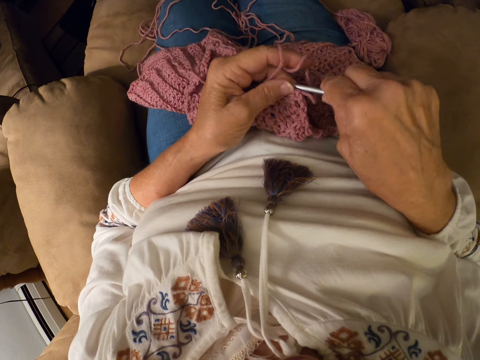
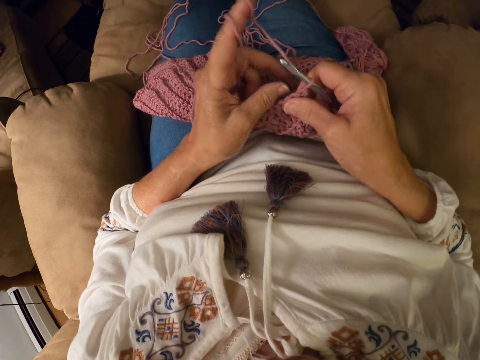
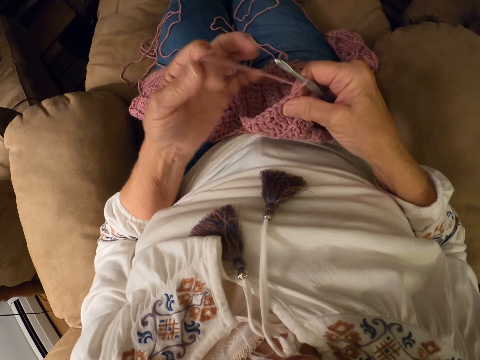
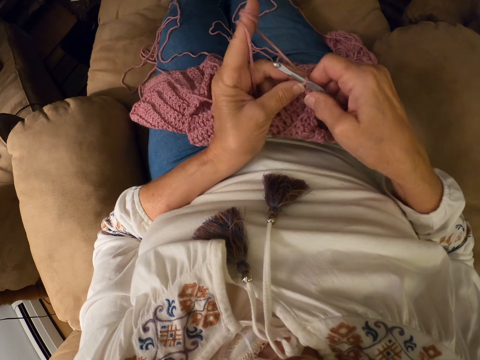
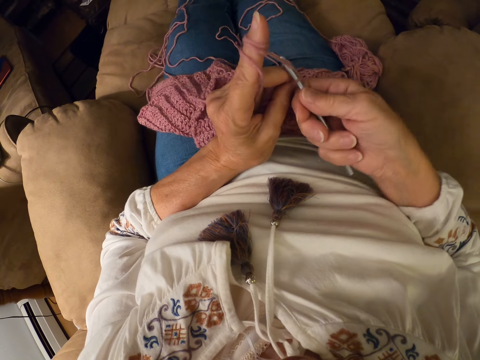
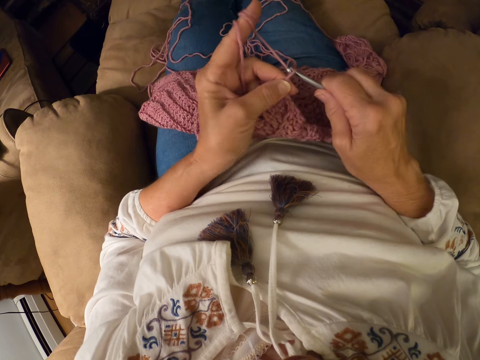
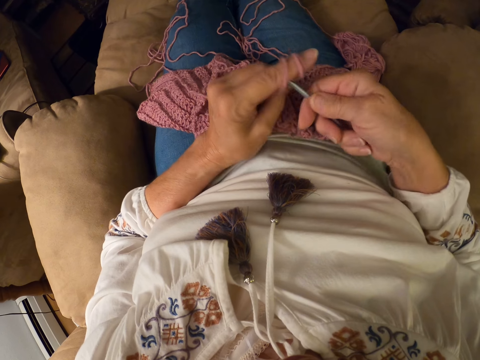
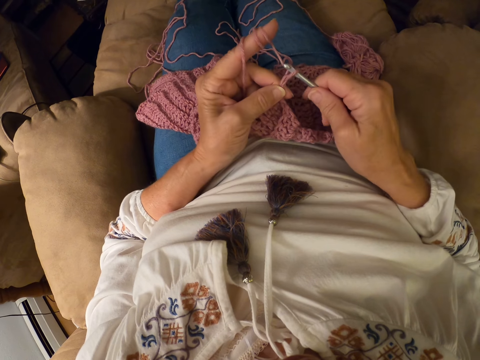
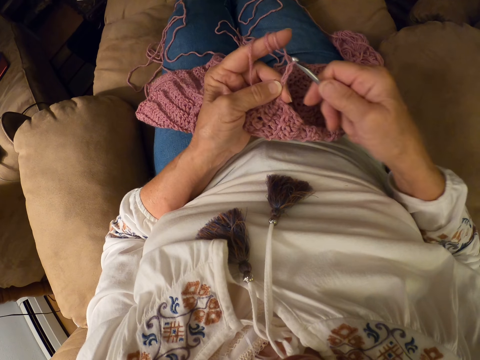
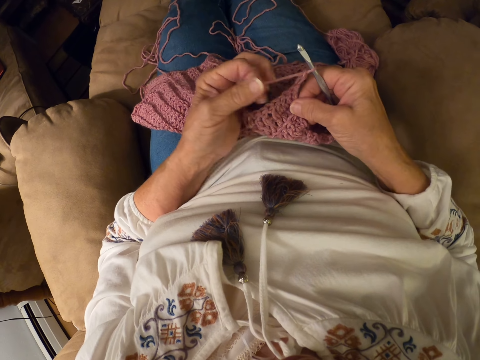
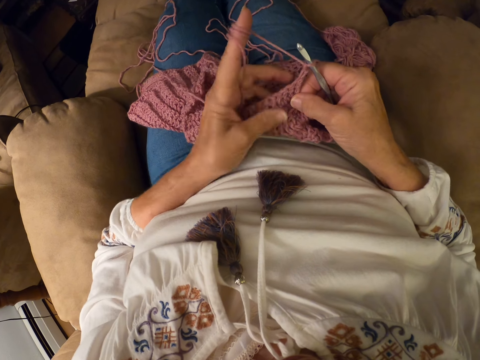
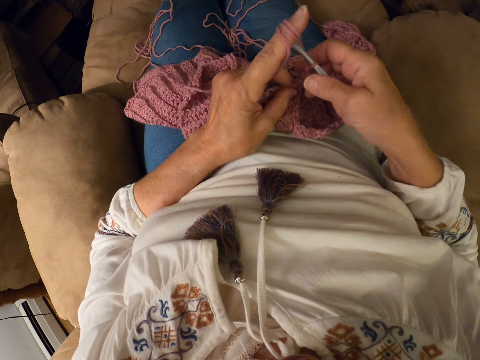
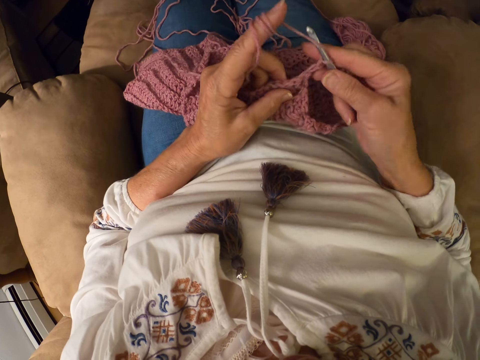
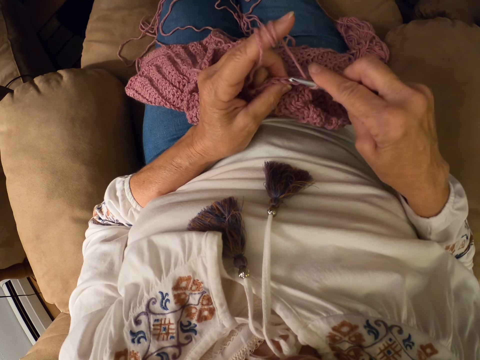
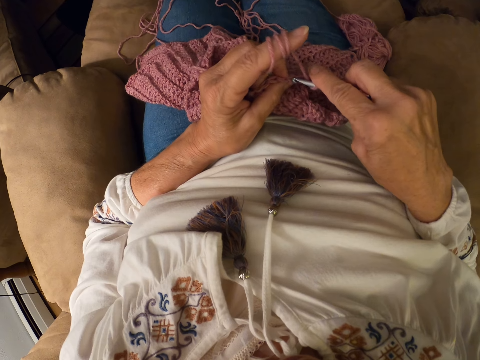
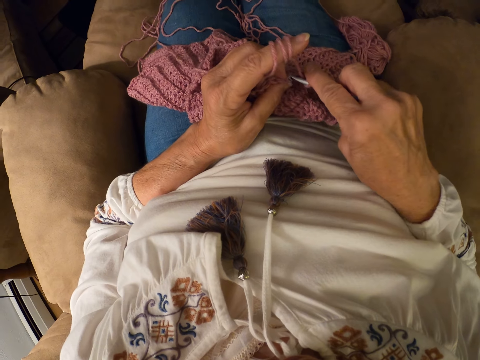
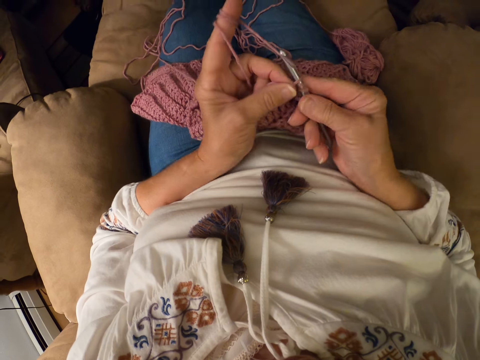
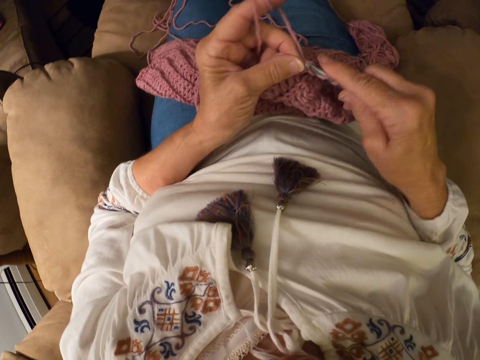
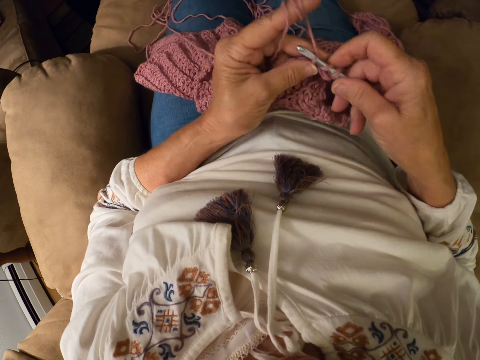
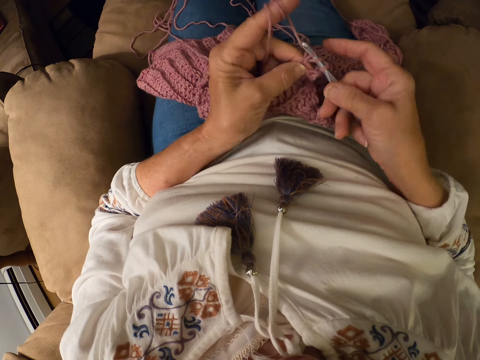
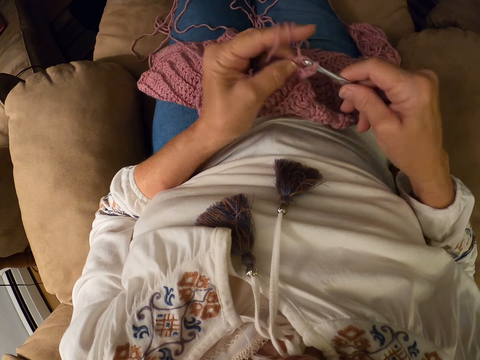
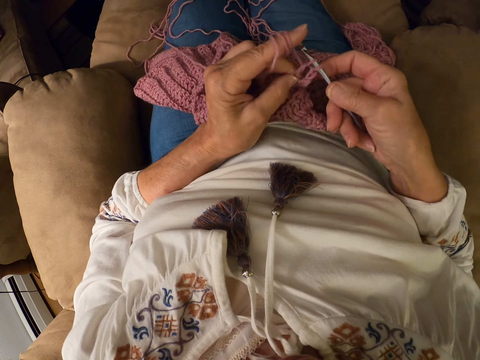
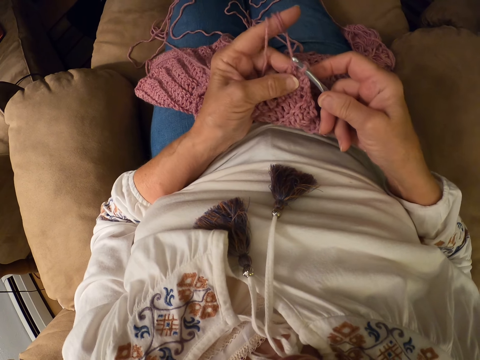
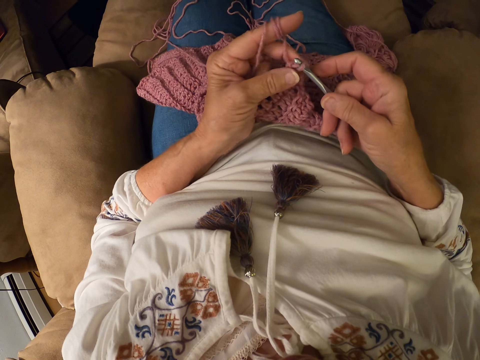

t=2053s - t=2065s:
The camera wearer crochets the yarn or wool thread with the crochet hook. She rolls the wool thread round the finger. She knits. She rolls the yarn with her left index finger. She knits. She crochets the yarn with the crochet hook.

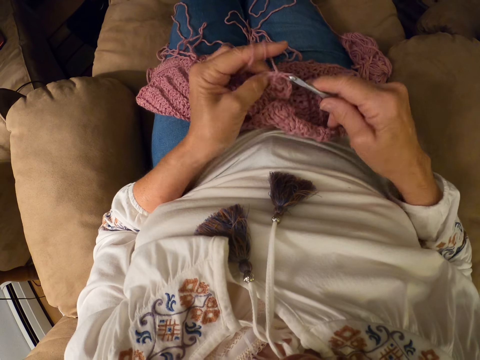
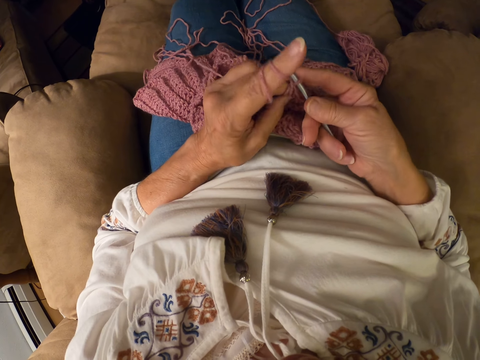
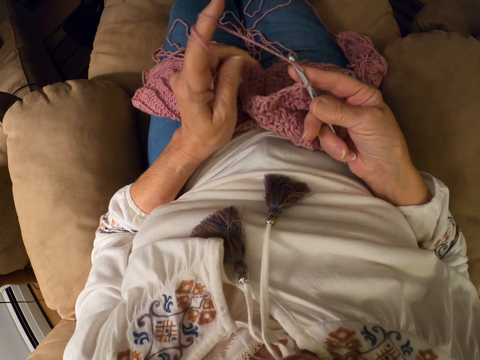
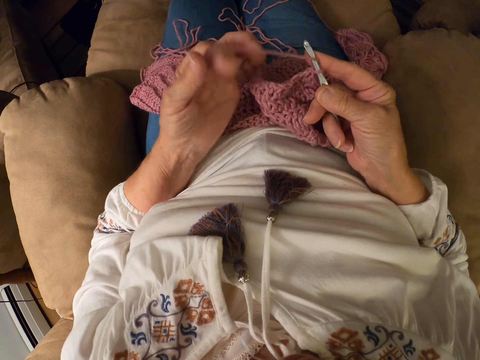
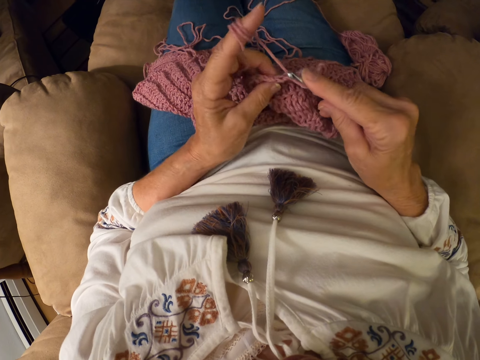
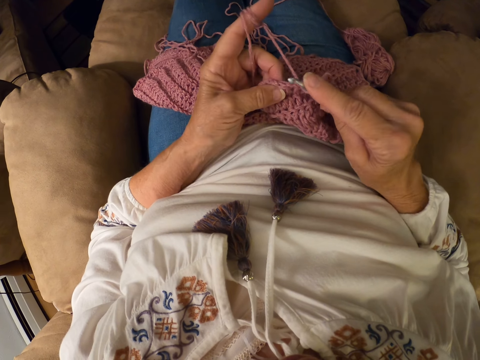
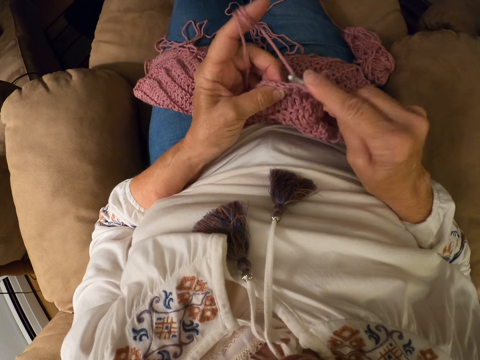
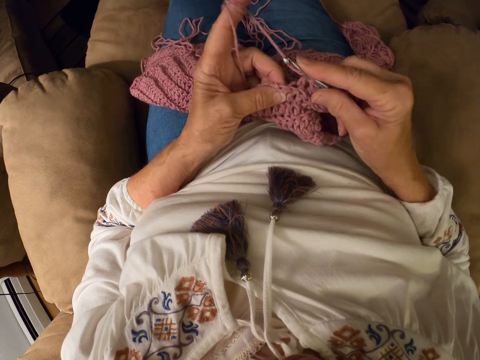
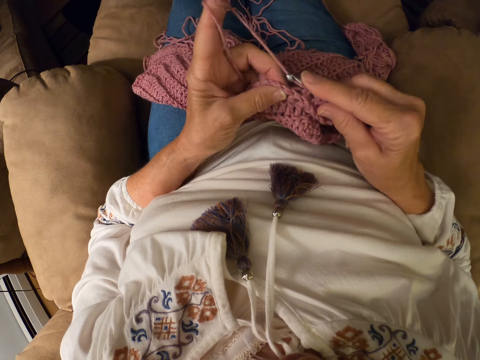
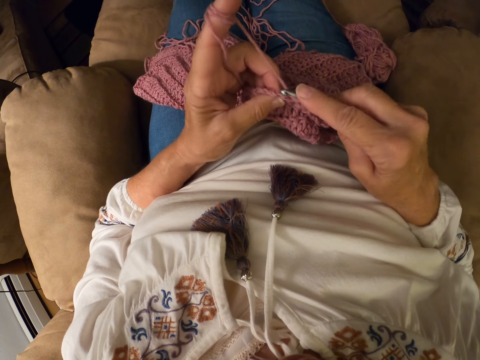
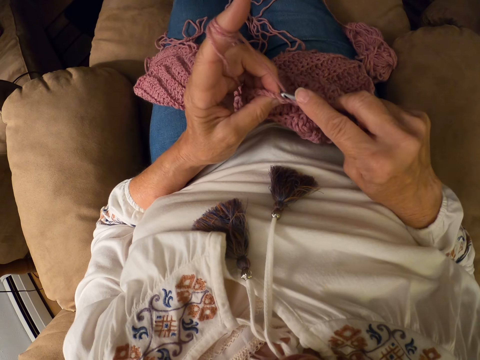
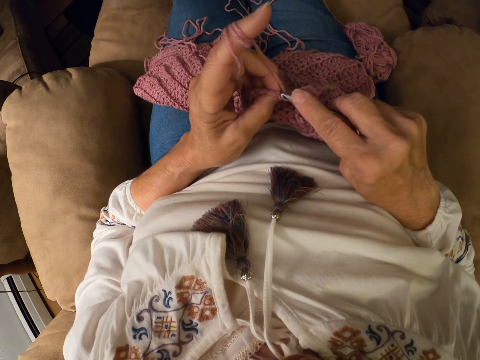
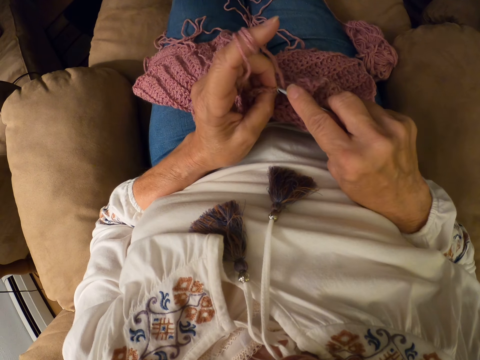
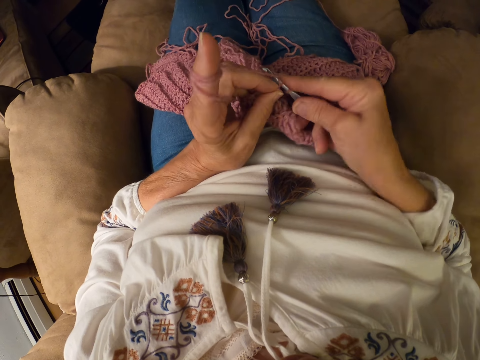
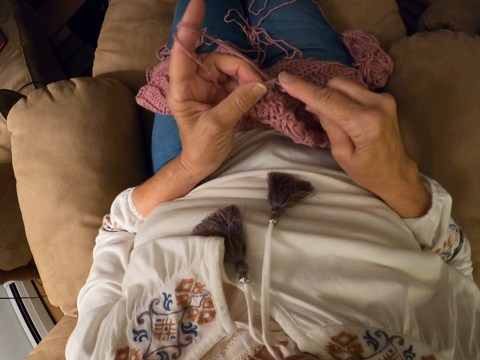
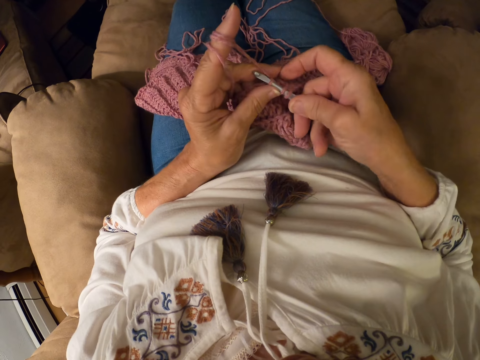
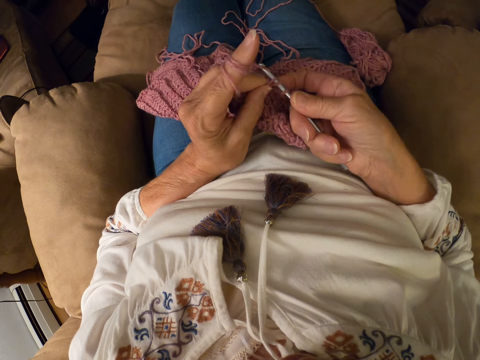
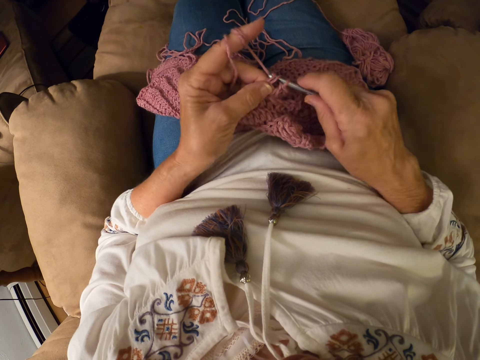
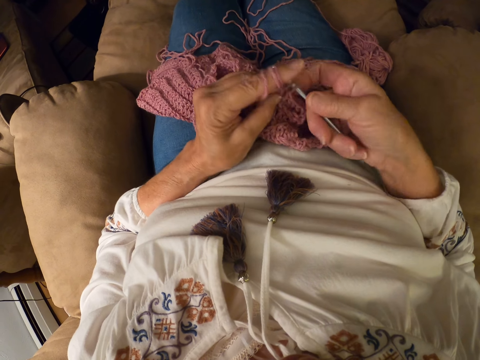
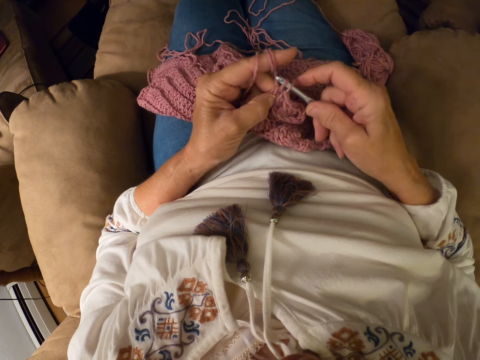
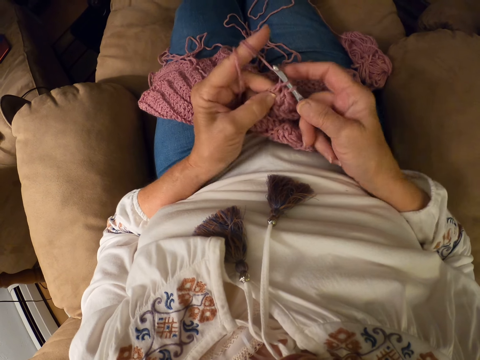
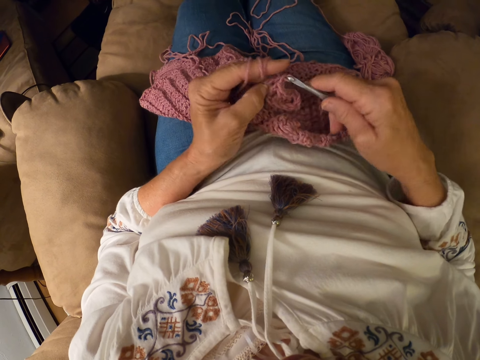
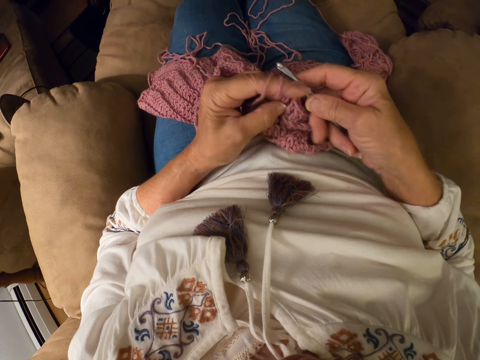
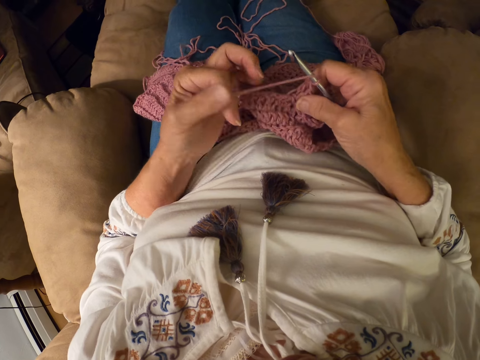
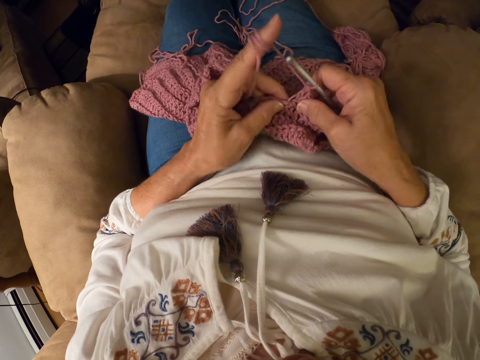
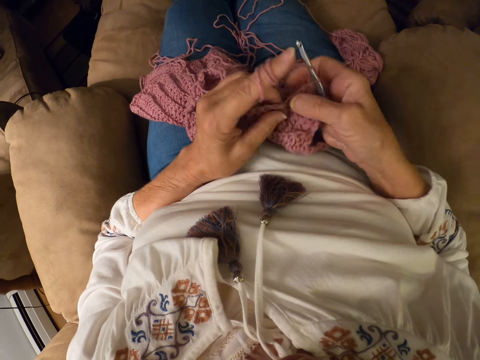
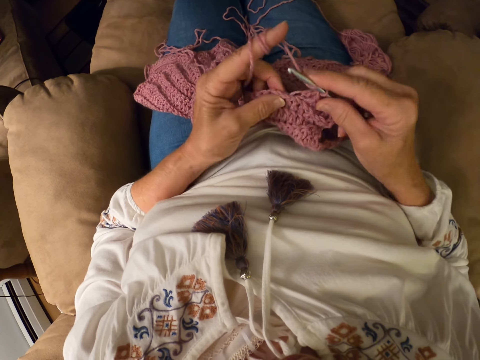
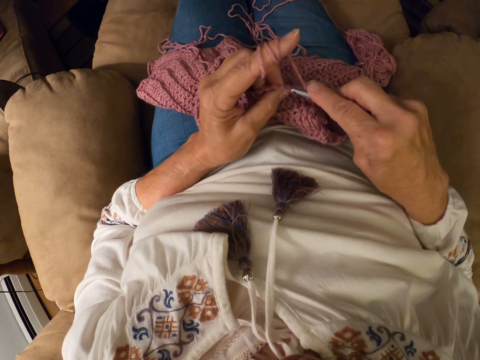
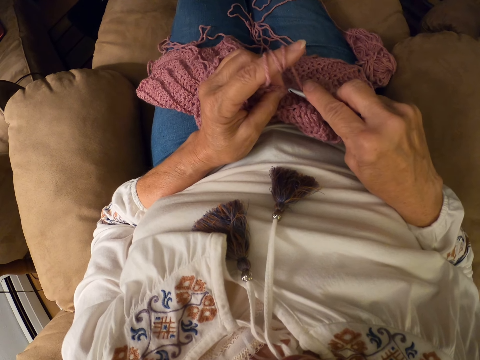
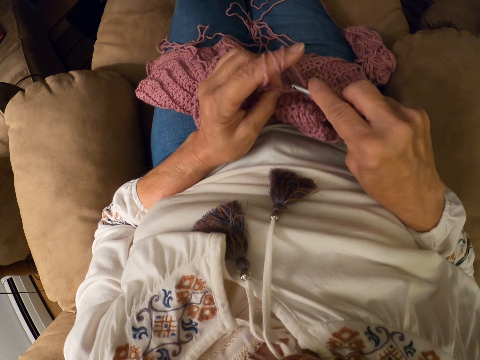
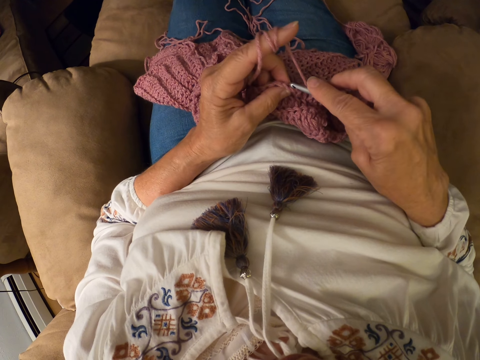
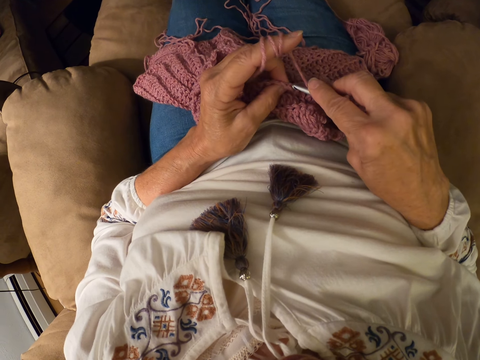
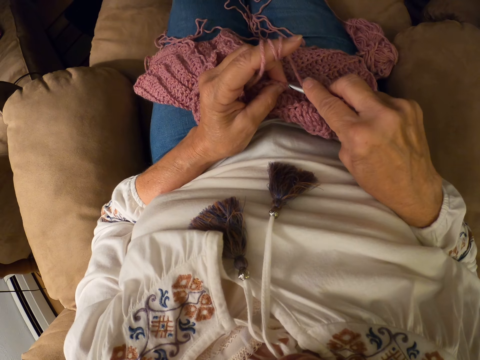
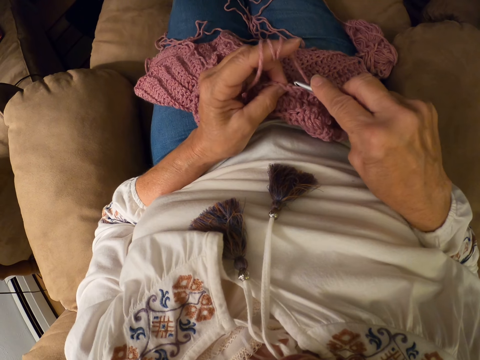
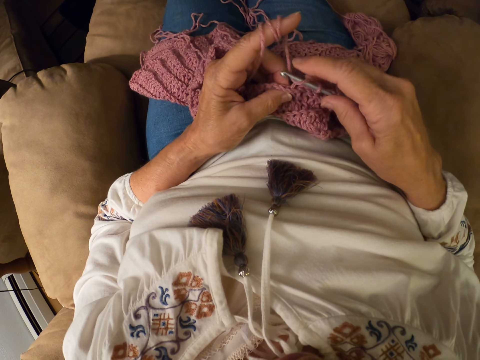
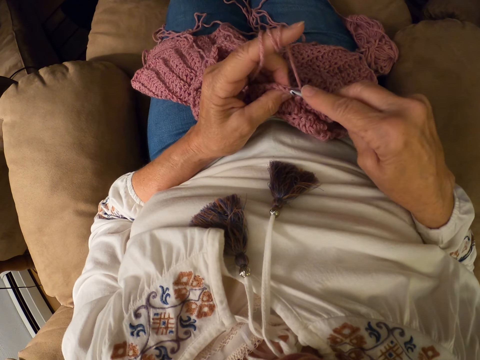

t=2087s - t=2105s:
The camera wearer rolls the yarn or wool thread with her left index finger. She knits. She crochets the yarn with the crochet hook. She rolls the wool thread round the finger. She knits.
